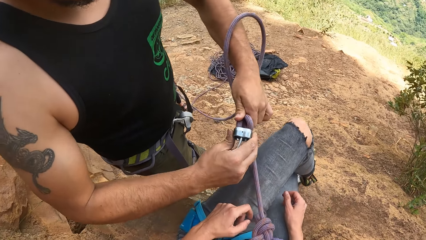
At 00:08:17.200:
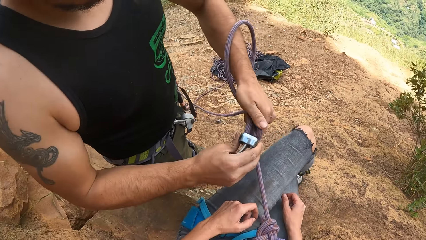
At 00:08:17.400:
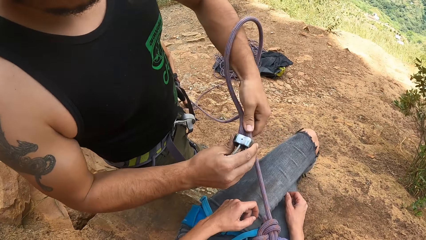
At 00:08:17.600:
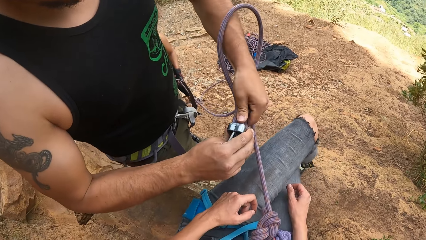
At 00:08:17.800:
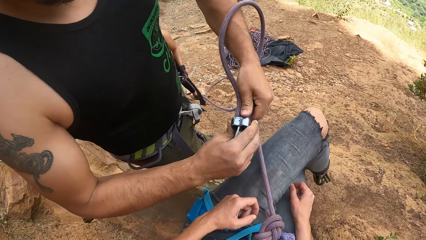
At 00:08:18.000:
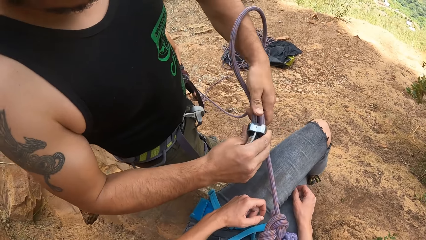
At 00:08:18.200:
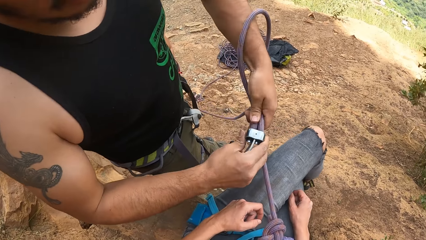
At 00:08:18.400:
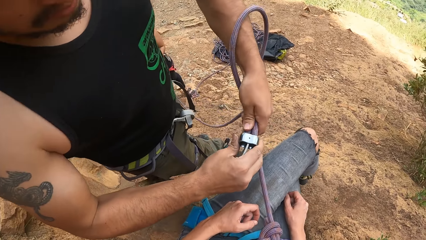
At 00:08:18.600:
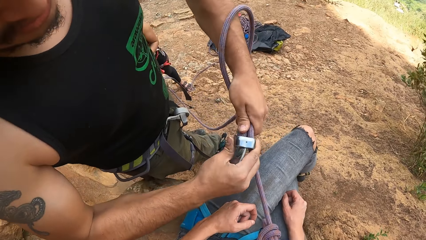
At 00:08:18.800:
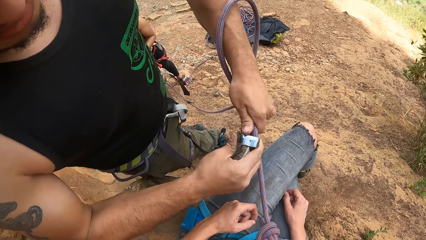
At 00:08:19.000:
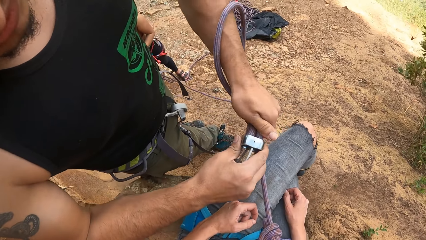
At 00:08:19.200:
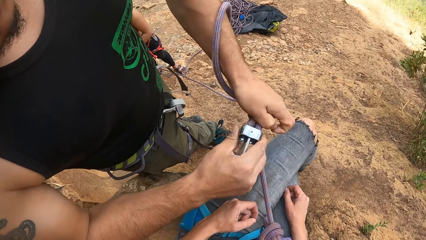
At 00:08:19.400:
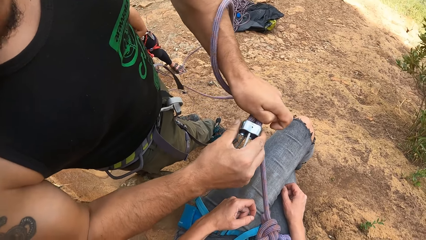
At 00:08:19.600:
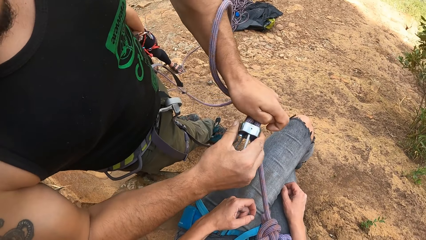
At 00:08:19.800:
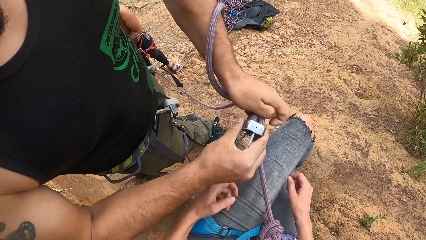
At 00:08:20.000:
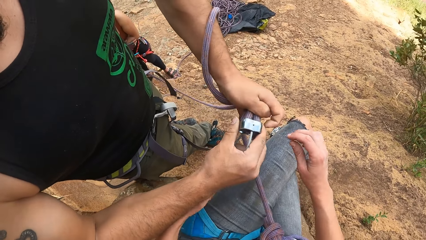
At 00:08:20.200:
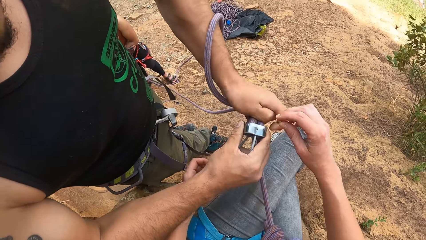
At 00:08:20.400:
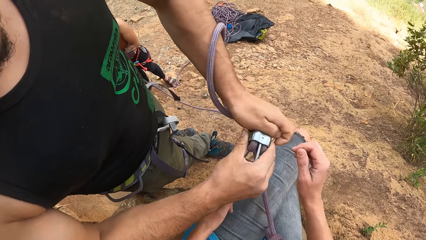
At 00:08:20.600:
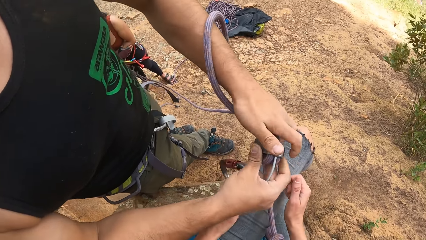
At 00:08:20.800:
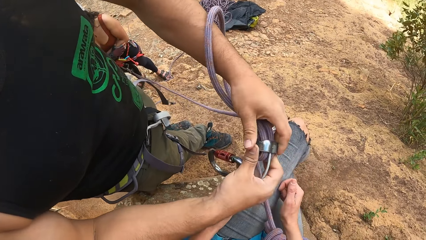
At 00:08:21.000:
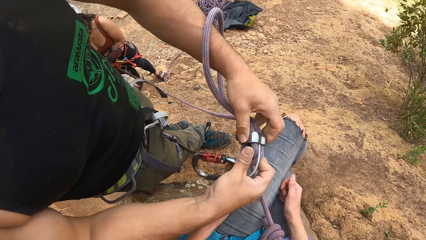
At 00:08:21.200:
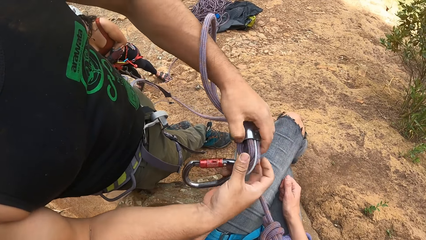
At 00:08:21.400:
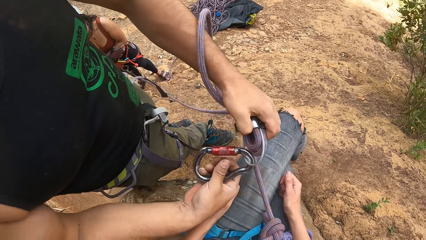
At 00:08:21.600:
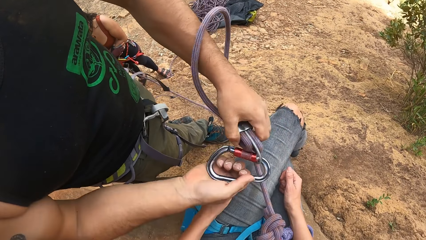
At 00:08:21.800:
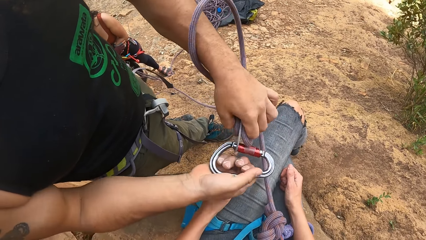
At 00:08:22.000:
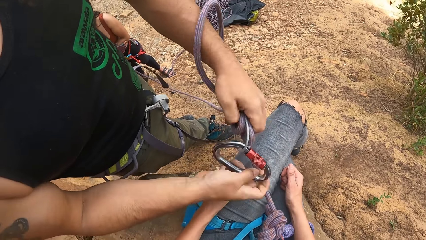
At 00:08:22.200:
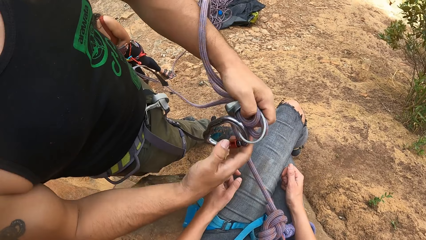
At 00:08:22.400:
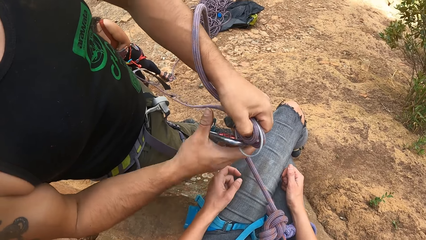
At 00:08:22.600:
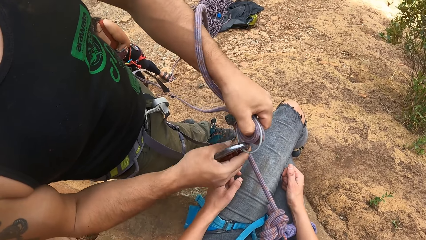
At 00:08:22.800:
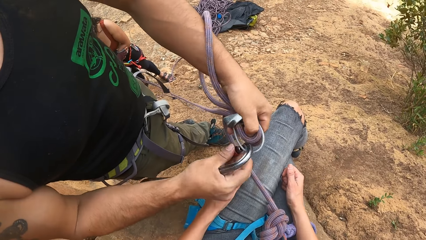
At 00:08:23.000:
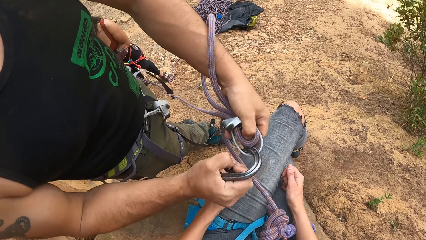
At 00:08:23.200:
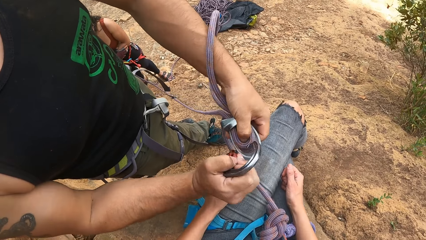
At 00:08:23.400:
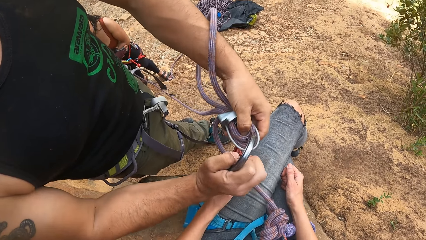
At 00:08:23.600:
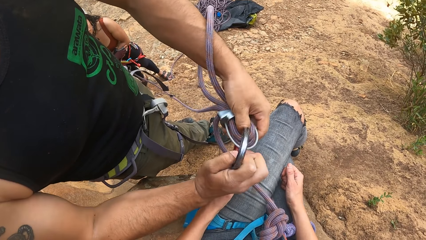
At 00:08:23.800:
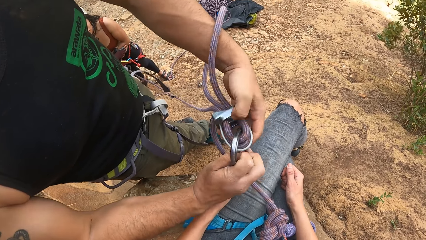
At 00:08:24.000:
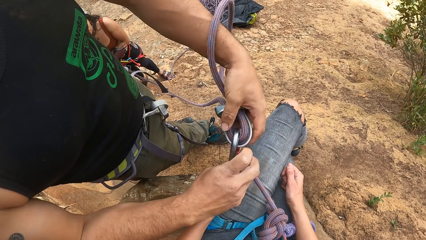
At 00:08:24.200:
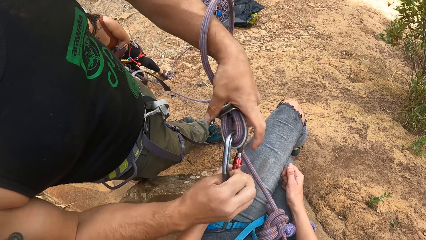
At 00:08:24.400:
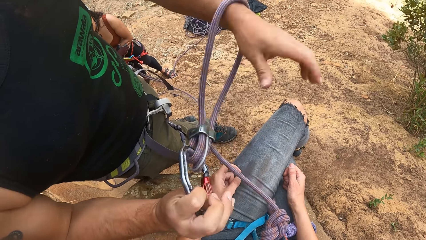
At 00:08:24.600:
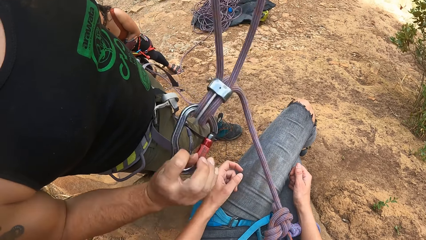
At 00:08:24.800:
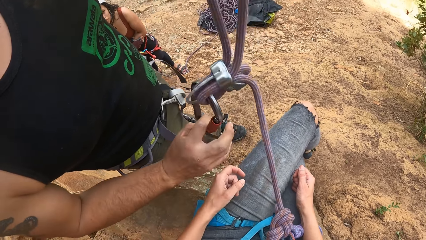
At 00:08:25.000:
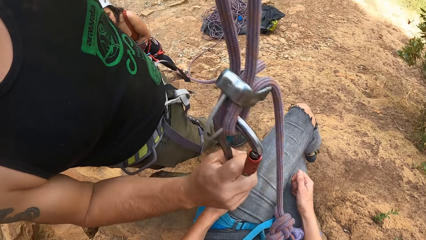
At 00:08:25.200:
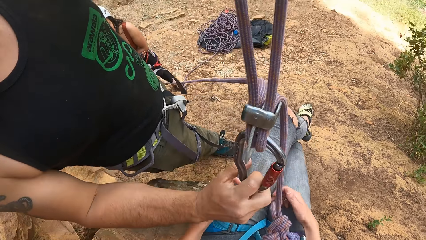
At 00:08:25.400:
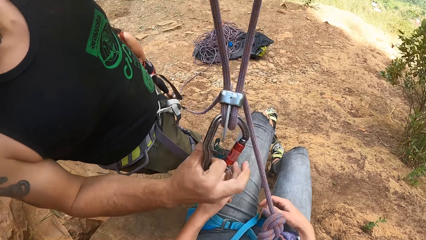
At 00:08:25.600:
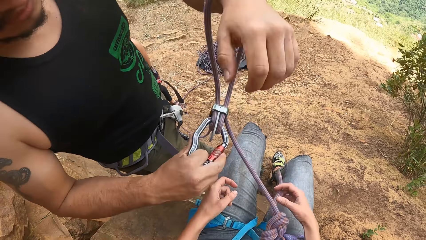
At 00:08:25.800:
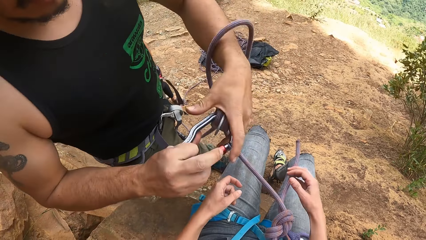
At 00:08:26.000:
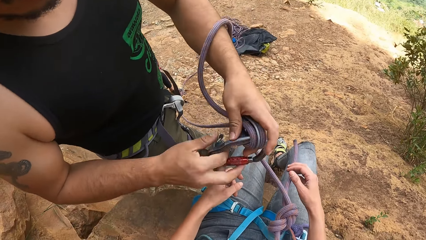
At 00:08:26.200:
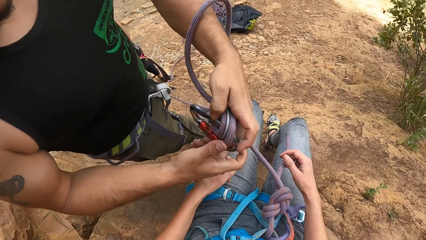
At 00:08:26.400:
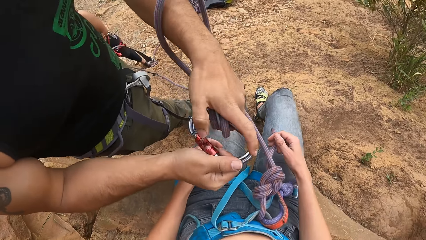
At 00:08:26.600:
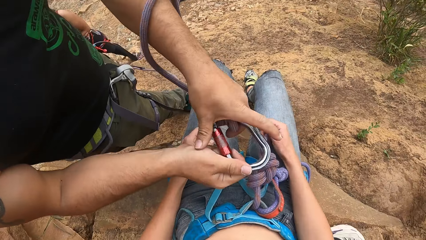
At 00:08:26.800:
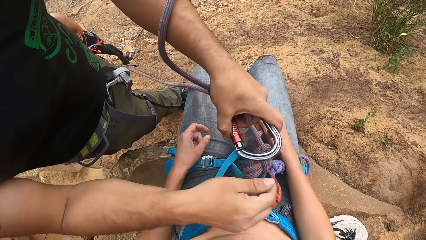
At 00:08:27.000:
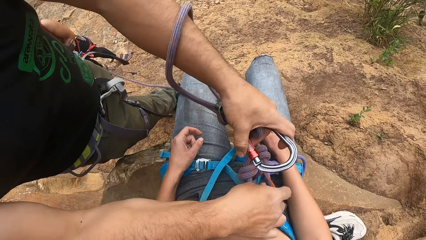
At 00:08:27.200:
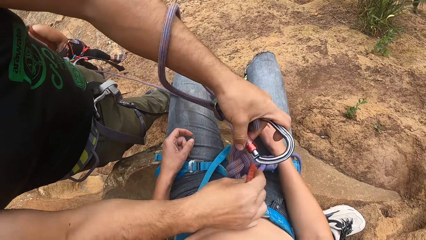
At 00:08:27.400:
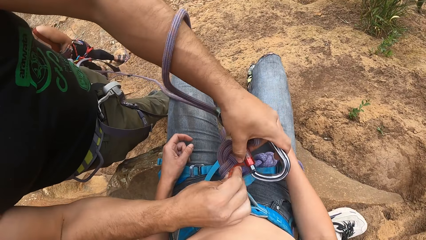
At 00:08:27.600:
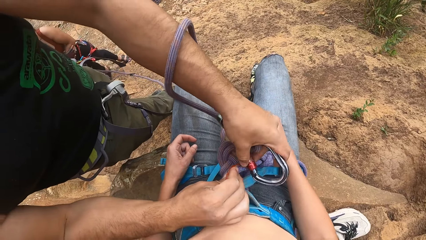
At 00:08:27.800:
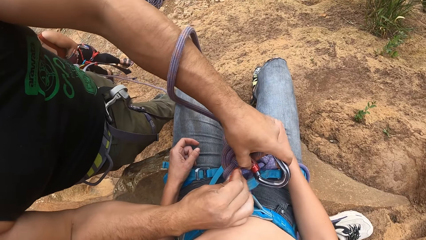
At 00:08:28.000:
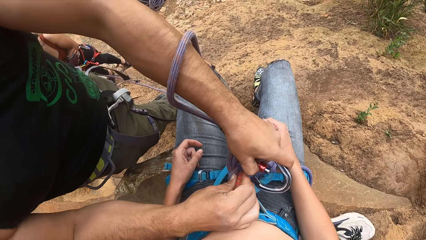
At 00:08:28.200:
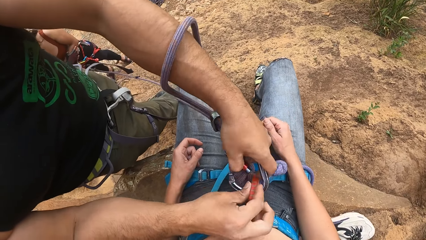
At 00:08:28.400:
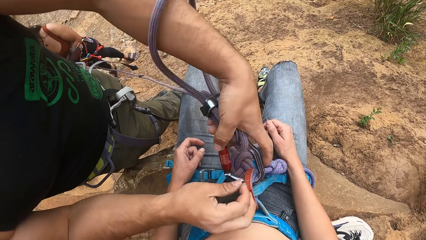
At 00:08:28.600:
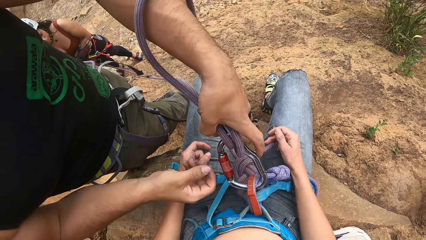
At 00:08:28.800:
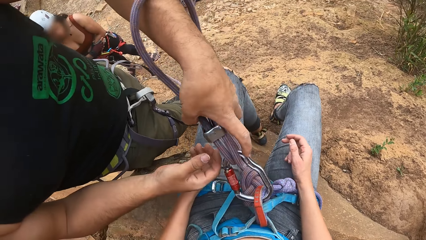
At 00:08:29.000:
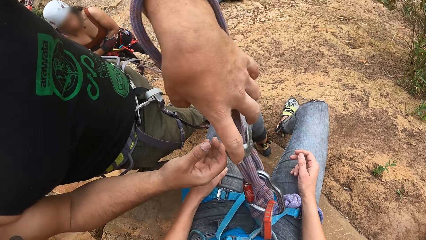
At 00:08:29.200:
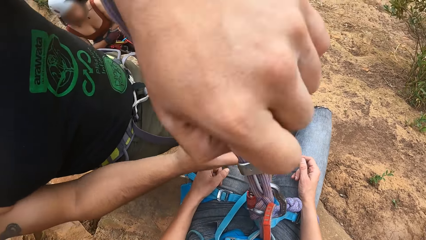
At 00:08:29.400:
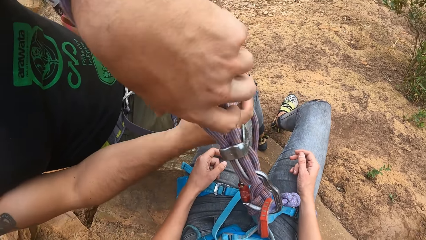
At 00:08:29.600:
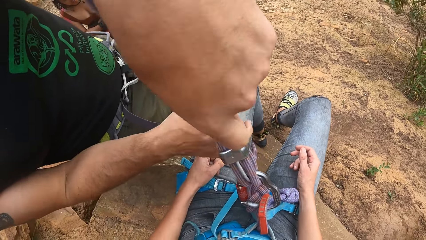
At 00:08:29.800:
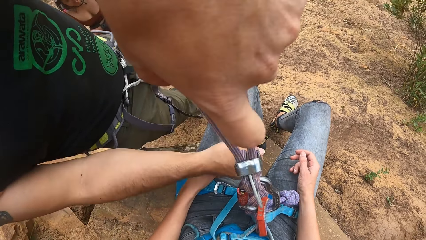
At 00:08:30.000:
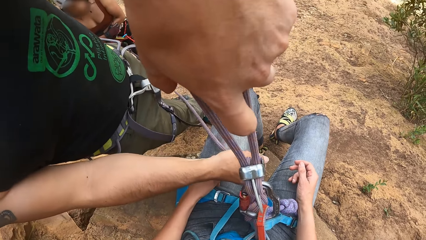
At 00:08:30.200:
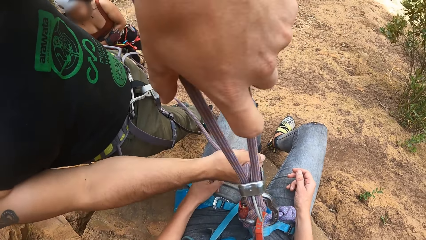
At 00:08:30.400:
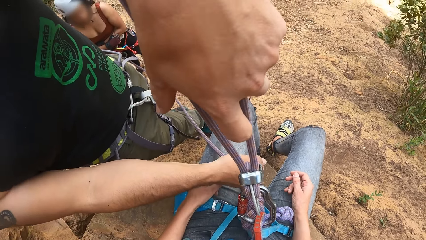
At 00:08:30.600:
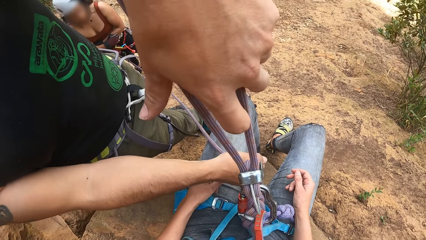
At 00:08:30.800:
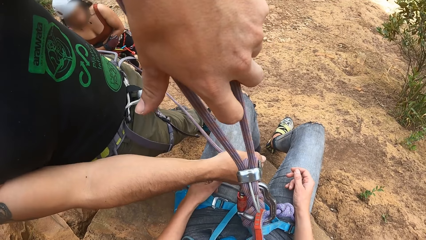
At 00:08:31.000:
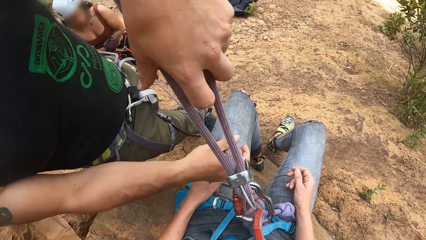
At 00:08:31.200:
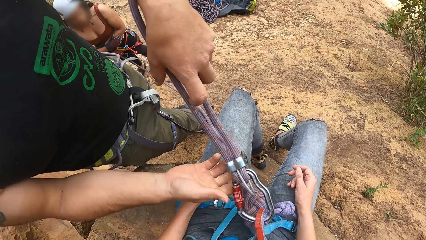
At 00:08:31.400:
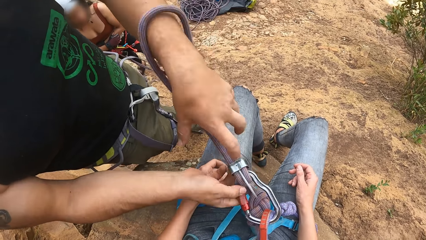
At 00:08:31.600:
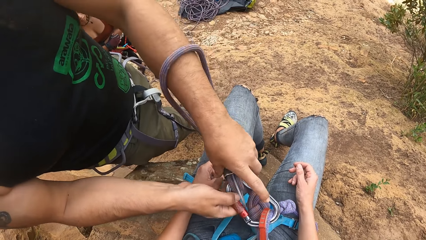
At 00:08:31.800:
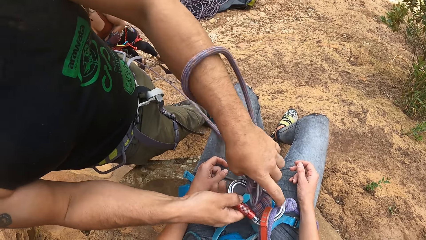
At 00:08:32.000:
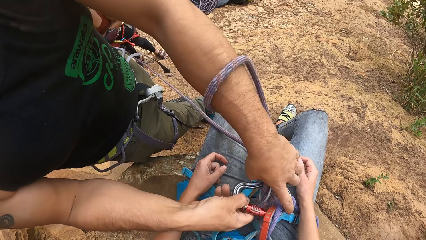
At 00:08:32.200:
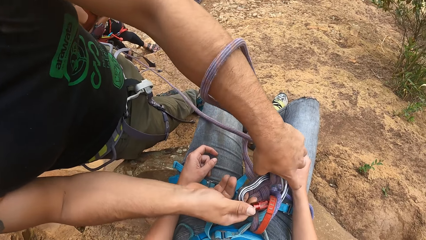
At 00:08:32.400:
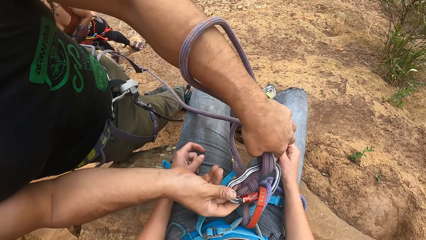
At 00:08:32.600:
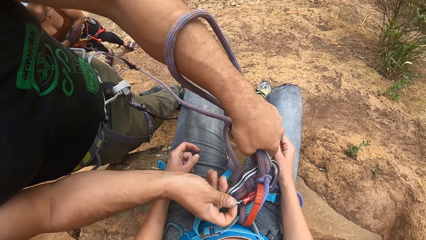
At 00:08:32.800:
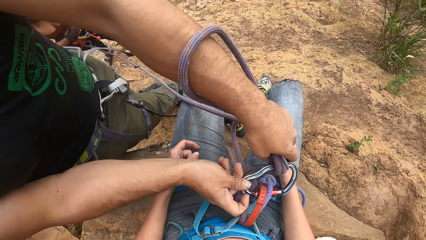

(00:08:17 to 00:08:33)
The camera wearer moves her legs. A man fixes the rope to the holder with the right hand. The camera wearer moves her hands. The man fixes the rope, raises his hand, holds a hook, holds the rope, fixes the rope, holds the rope, and touches the rope.
